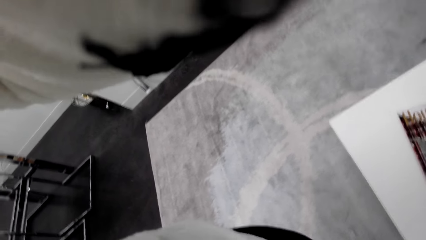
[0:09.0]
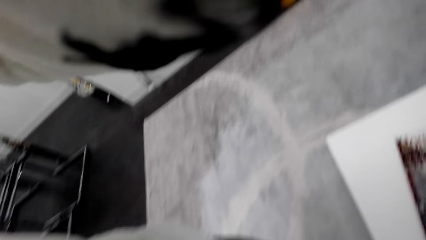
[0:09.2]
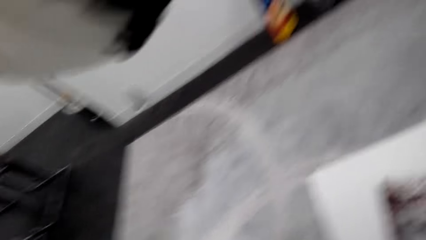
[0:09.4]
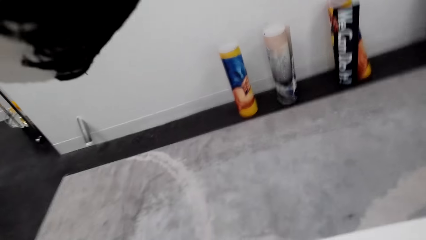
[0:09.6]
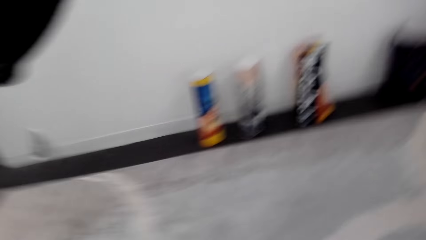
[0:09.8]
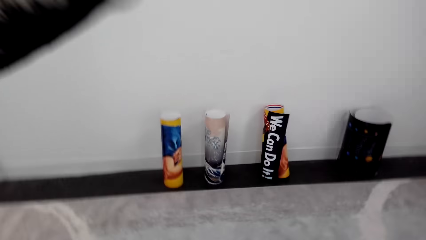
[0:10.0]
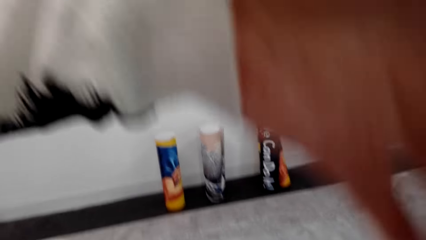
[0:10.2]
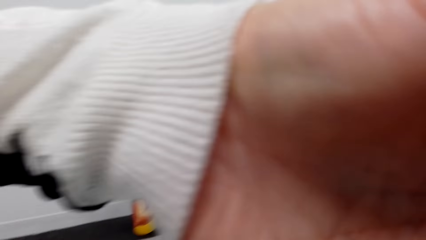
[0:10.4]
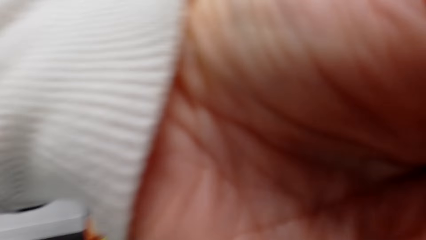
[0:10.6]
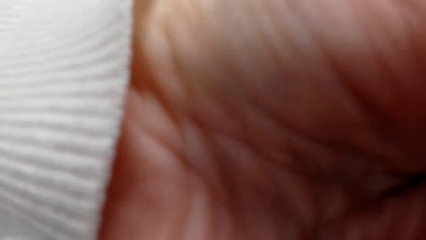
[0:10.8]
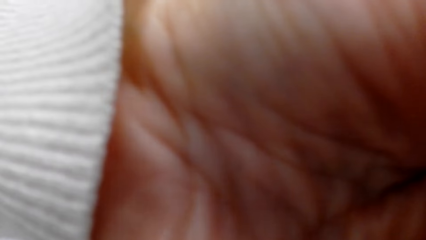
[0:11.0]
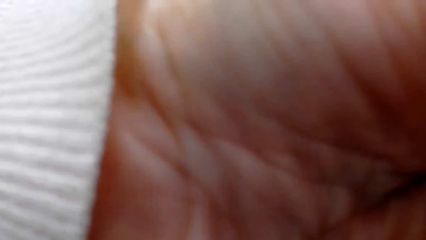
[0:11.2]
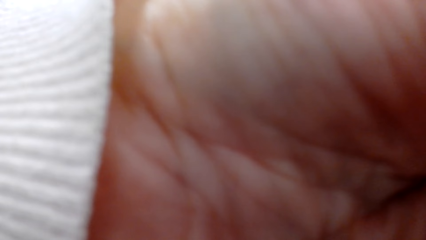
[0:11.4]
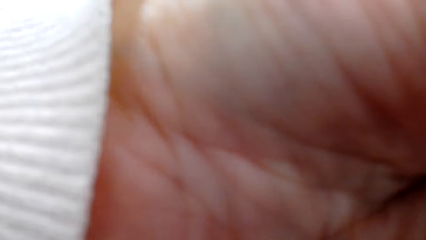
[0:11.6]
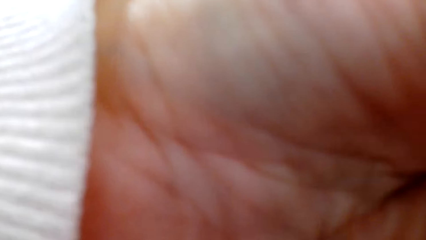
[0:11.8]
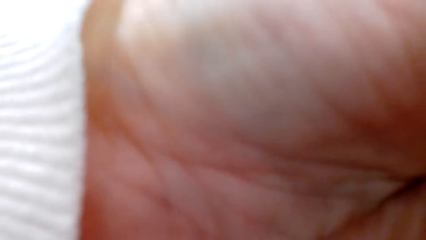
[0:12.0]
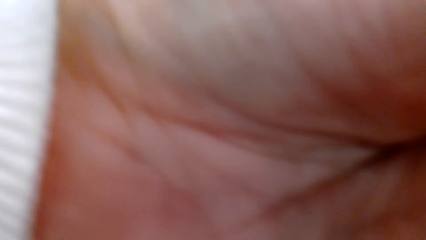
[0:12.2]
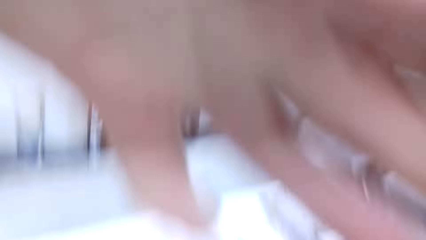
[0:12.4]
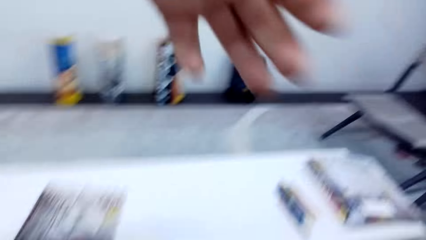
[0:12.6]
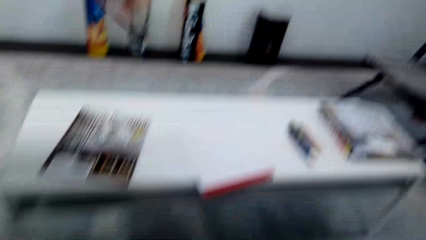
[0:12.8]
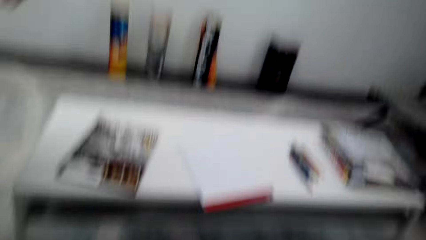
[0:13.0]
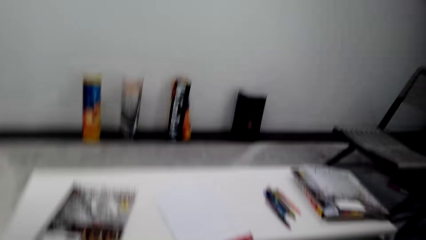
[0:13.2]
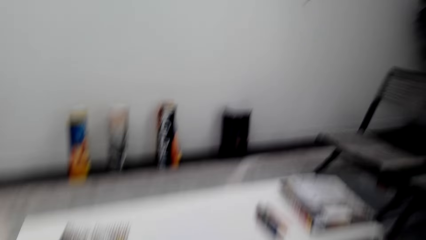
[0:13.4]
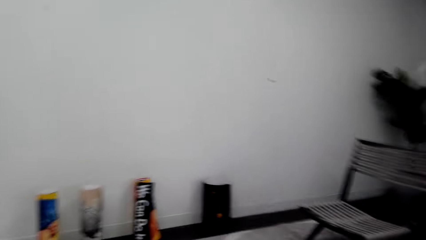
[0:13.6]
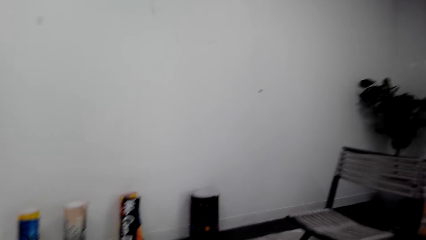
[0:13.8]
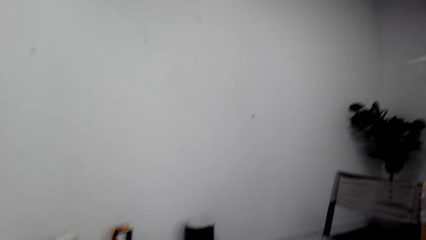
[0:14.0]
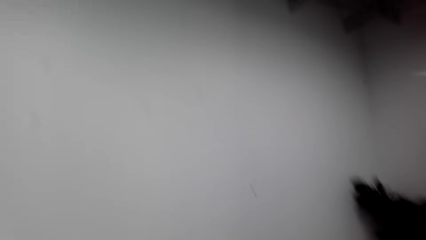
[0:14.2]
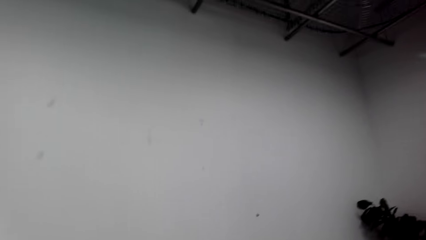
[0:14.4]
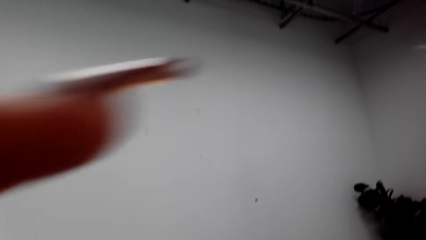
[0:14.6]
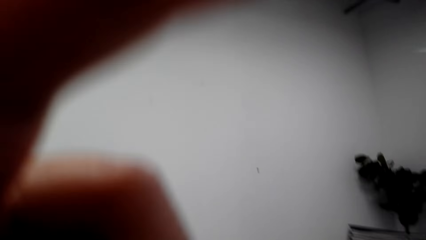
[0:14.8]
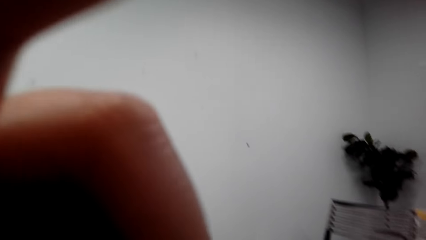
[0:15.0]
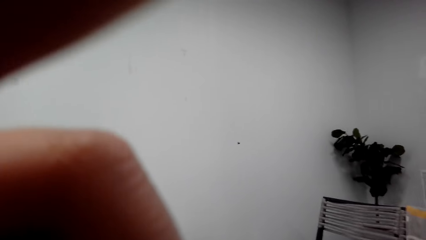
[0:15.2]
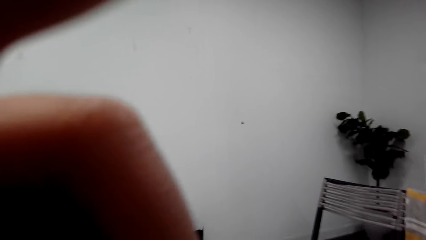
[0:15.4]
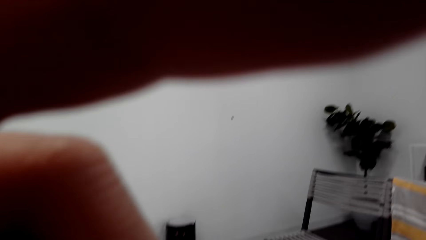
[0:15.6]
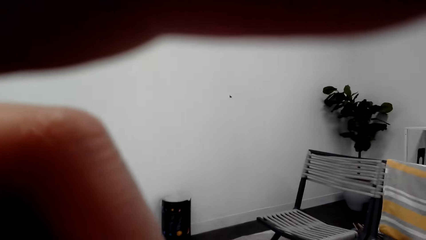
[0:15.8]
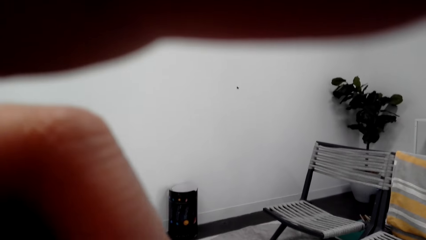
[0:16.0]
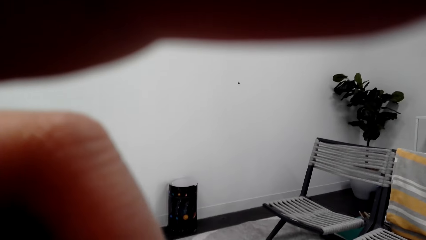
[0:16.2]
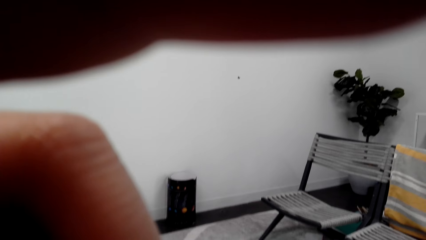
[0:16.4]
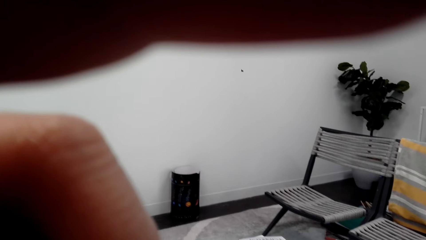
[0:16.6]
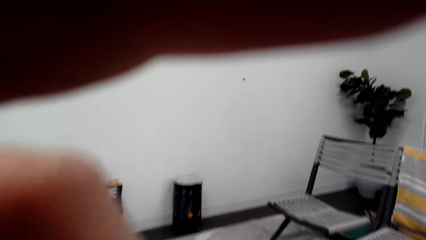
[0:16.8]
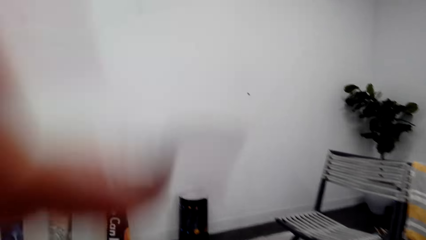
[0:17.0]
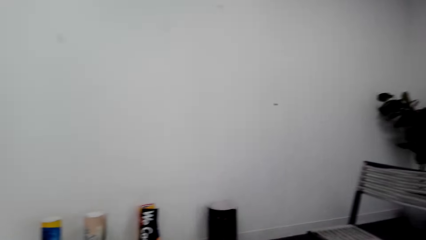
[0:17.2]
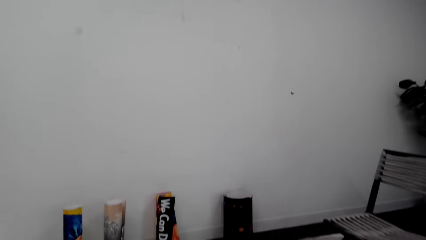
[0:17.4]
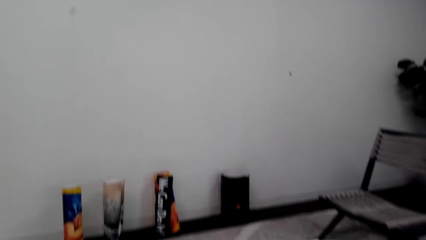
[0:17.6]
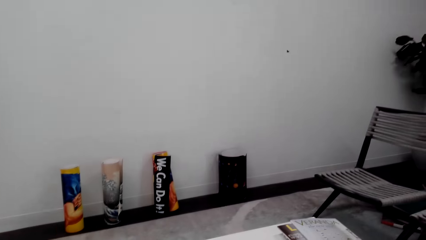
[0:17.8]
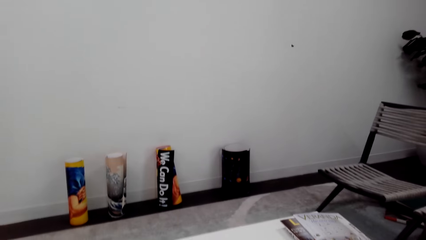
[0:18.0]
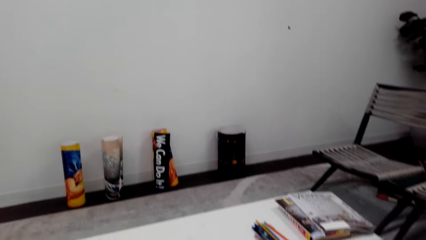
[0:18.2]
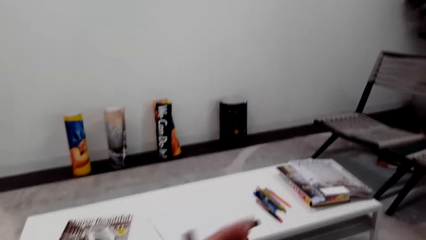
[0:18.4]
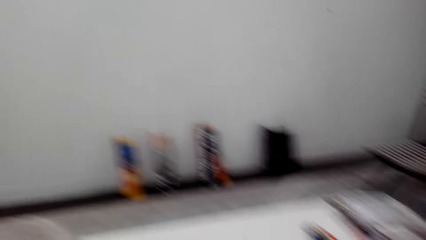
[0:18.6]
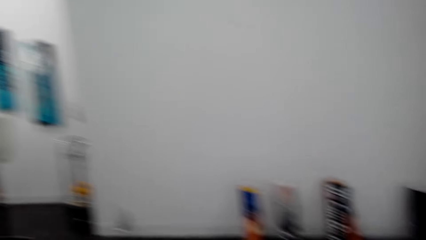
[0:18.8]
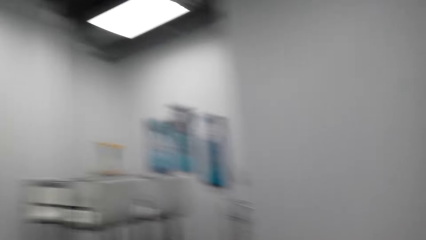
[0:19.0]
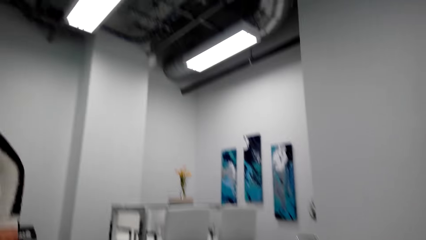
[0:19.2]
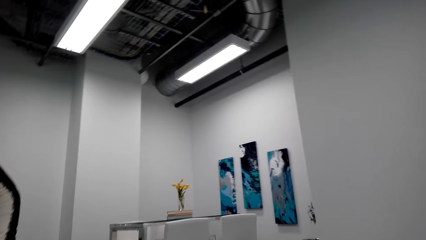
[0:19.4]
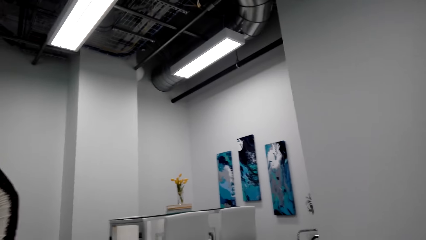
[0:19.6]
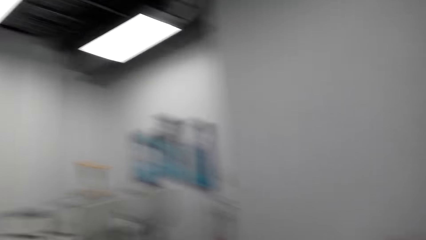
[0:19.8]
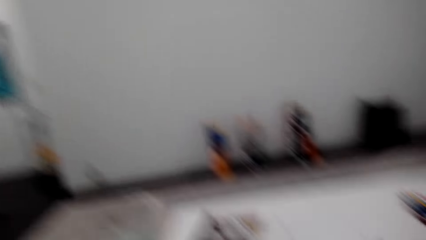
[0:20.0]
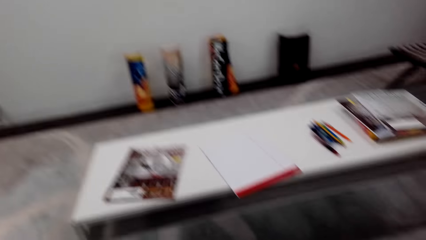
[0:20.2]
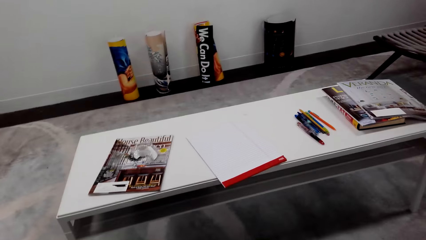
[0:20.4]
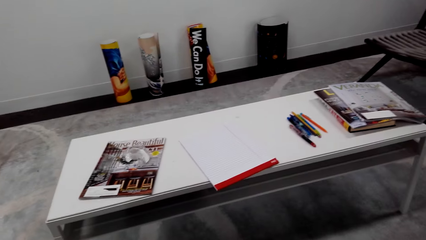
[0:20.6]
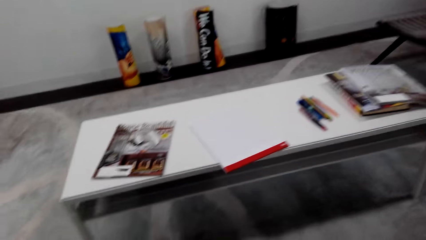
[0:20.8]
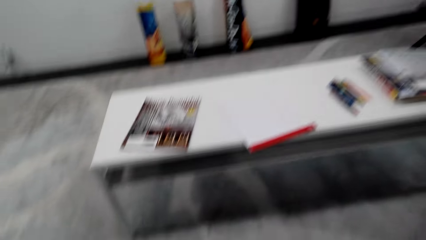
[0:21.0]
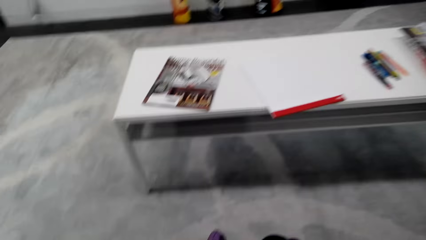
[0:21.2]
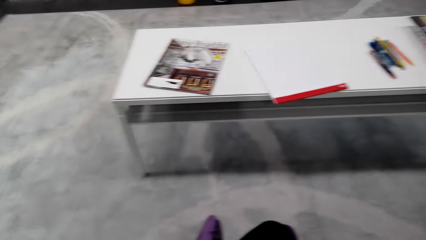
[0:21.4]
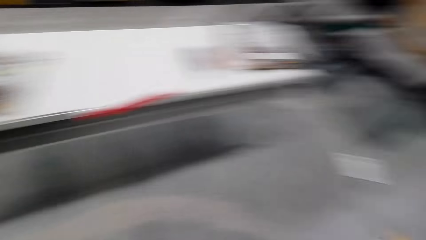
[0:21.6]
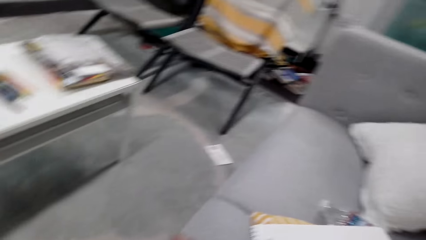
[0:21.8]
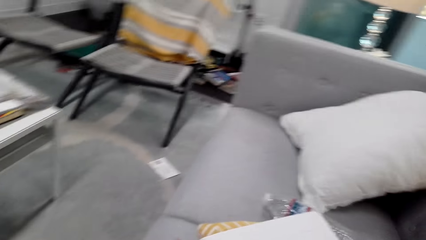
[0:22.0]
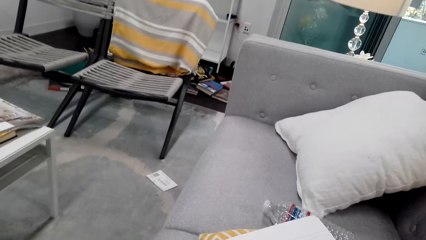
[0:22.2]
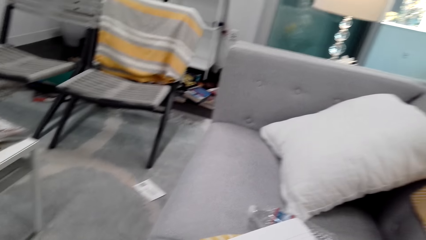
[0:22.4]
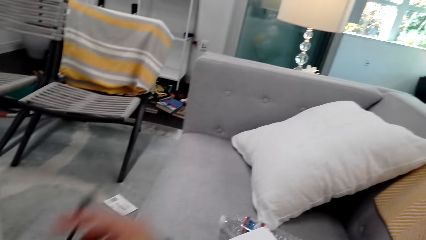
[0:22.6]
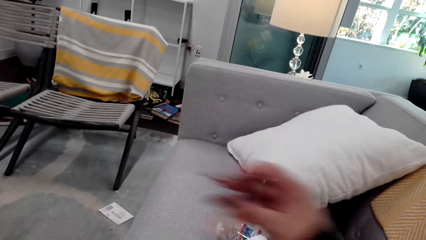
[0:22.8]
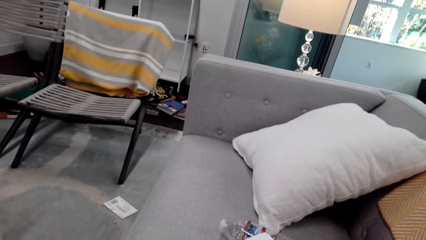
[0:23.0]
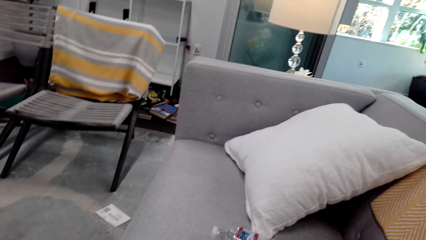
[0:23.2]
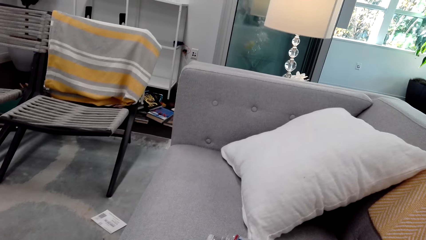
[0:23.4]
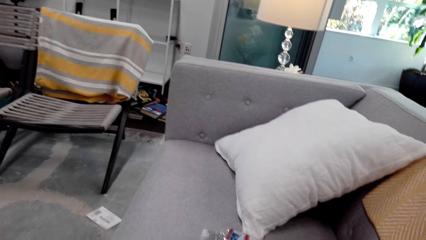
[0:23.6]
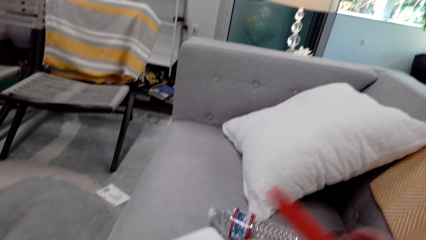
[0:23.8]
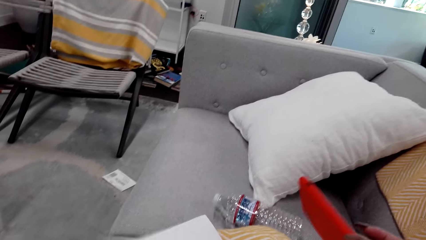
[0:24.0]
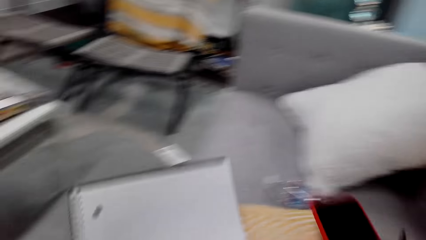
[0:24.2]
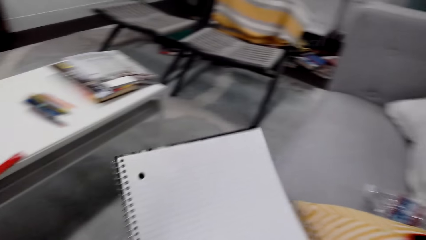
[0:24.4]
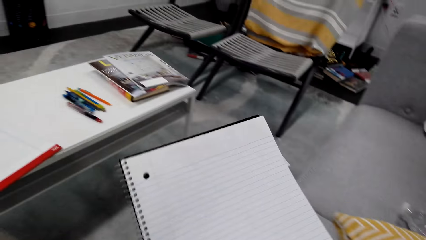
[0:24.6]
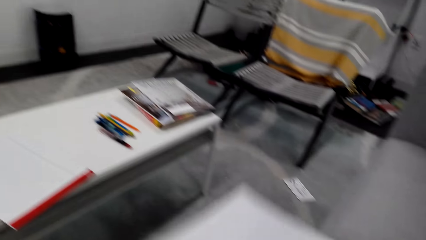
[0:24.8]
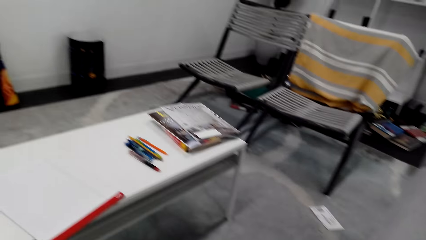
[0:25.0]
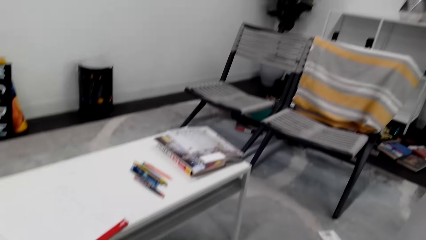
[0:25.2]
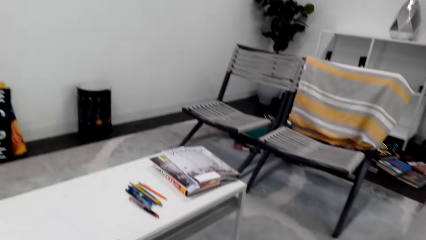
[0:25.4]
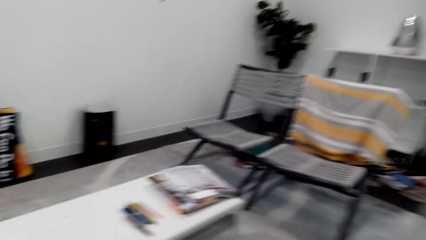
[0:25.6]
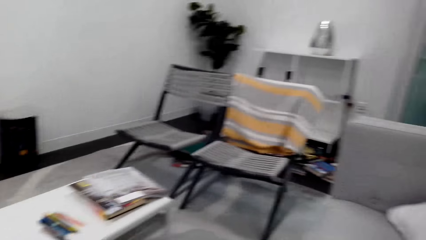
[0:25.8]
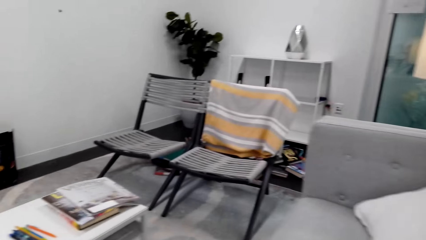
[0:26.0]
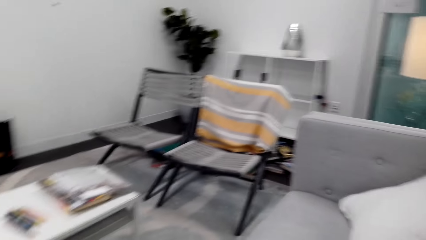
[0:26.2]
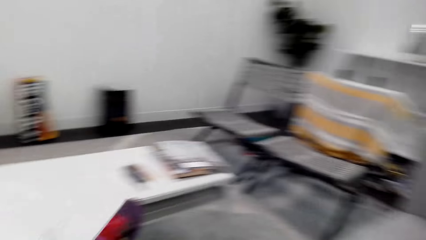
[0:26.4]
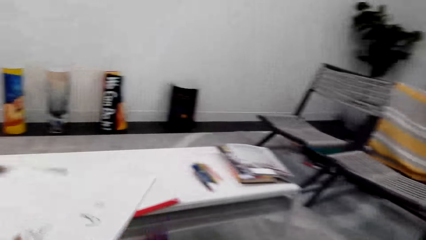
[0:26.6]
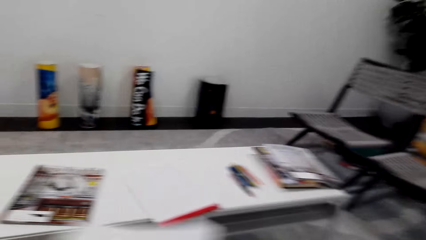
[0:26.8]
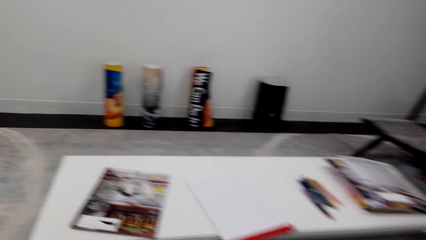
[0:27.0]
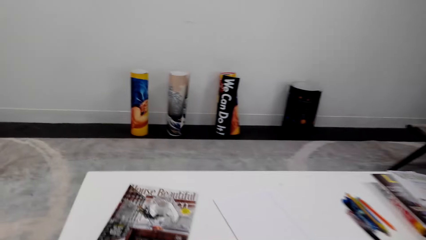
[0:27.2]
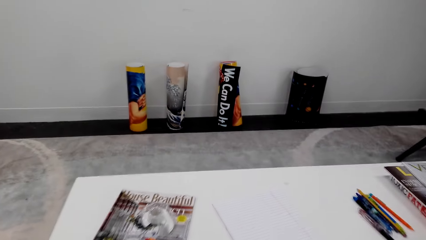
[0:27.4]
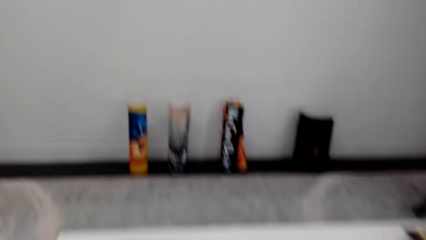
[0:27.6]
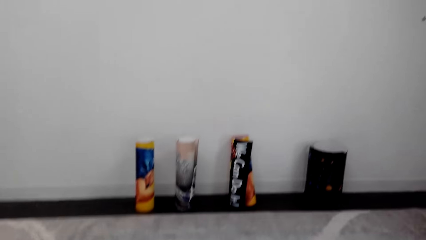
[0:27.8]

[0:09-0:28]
The camera wearer looks at the hand. They look at the table. They look at the wall. They look at the table. They look at the sofa. They hold the book. They look around the room.
